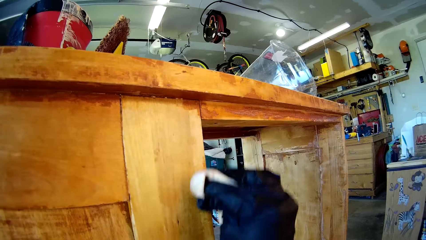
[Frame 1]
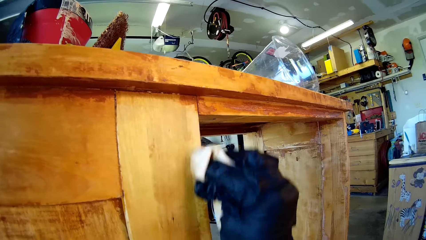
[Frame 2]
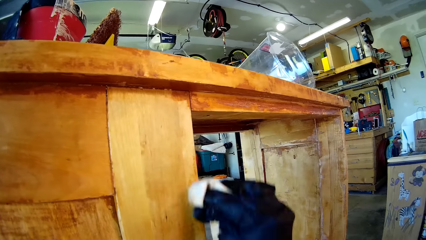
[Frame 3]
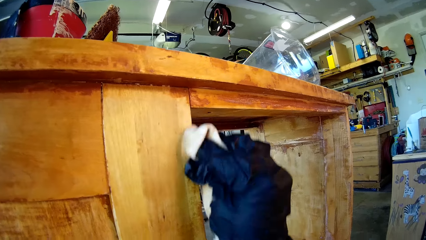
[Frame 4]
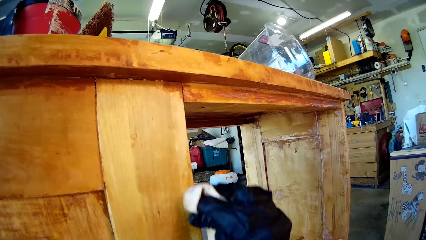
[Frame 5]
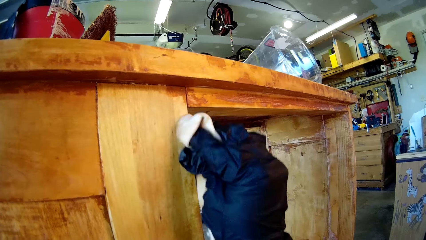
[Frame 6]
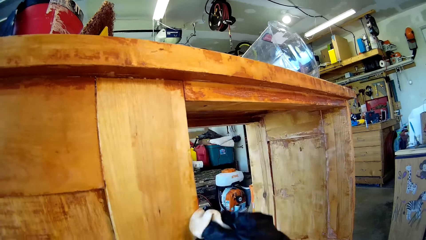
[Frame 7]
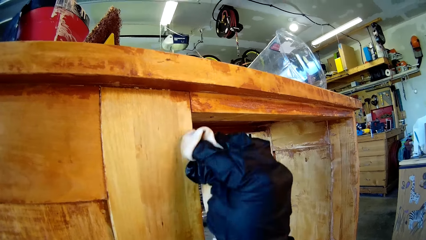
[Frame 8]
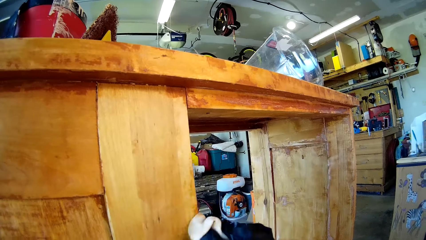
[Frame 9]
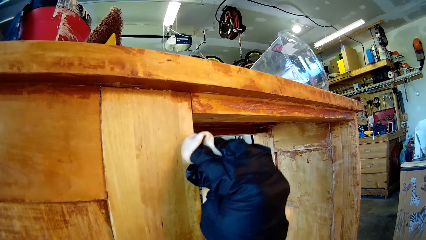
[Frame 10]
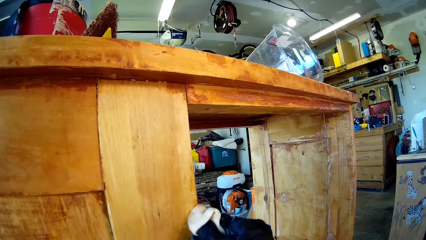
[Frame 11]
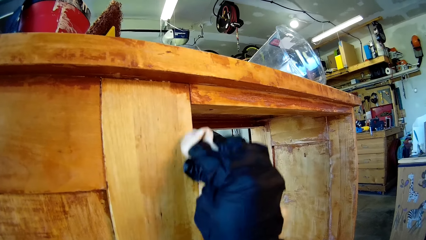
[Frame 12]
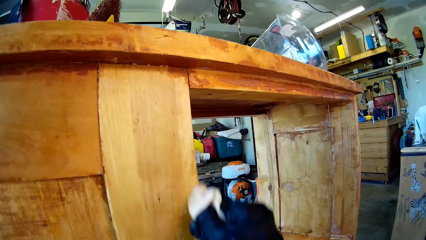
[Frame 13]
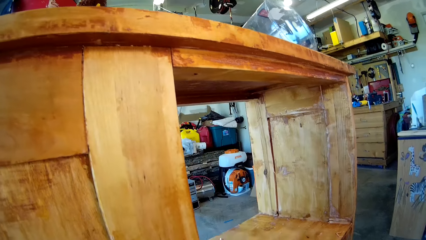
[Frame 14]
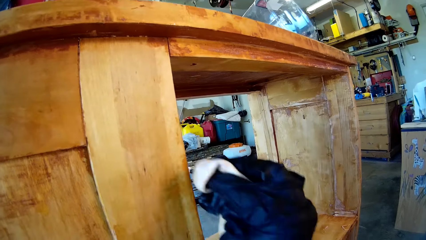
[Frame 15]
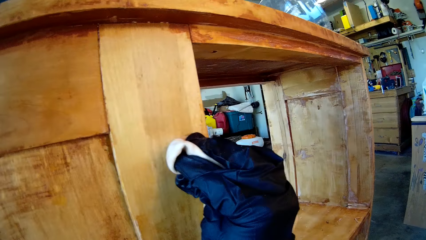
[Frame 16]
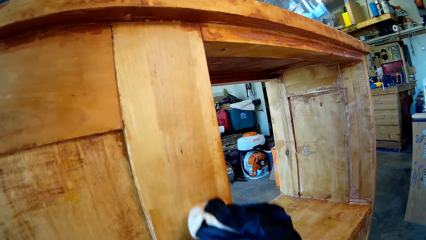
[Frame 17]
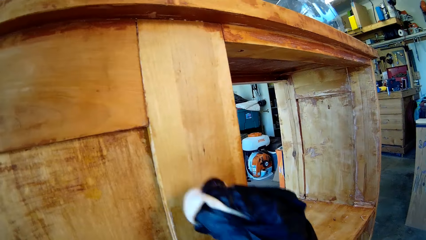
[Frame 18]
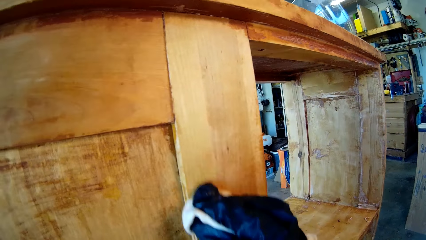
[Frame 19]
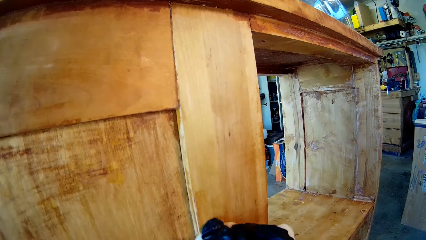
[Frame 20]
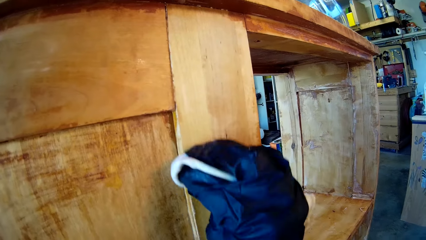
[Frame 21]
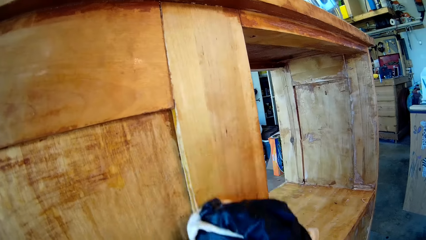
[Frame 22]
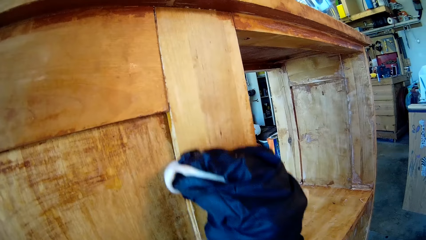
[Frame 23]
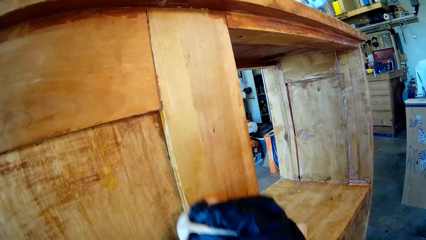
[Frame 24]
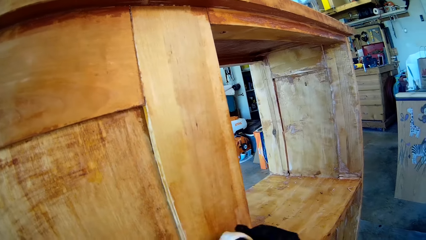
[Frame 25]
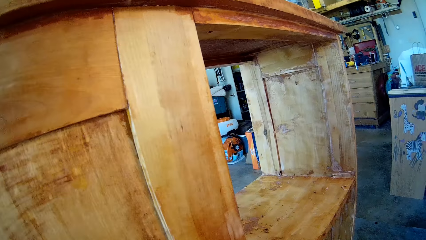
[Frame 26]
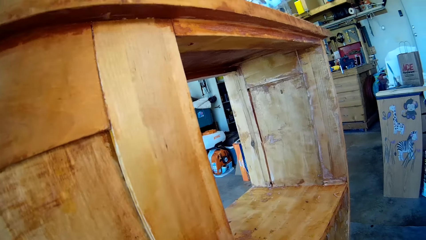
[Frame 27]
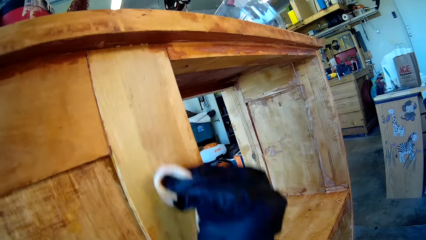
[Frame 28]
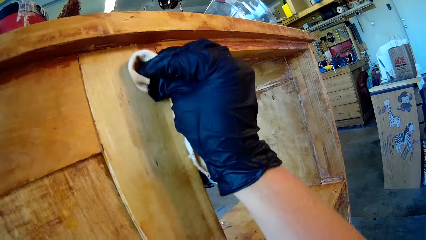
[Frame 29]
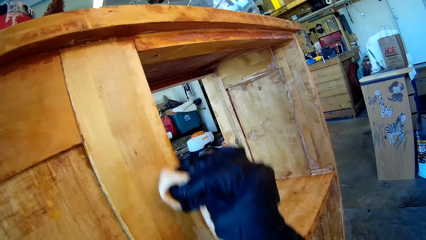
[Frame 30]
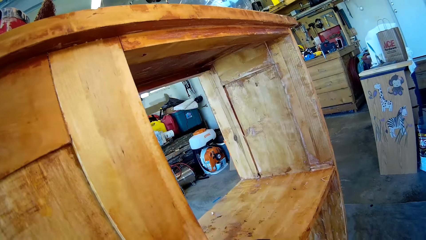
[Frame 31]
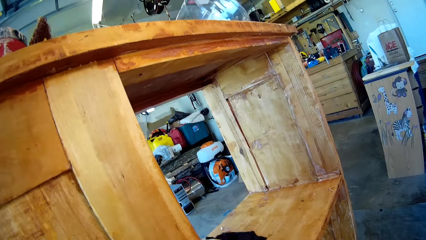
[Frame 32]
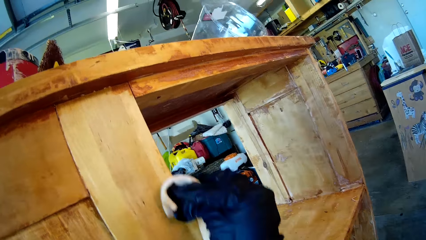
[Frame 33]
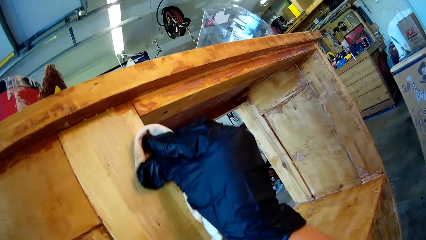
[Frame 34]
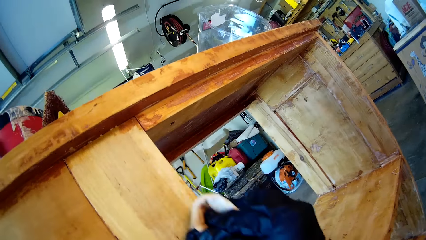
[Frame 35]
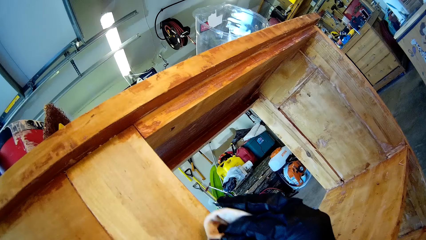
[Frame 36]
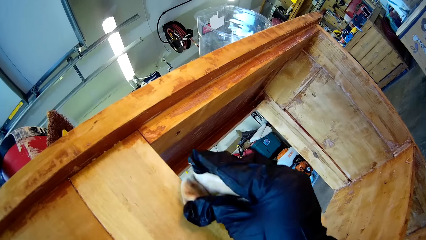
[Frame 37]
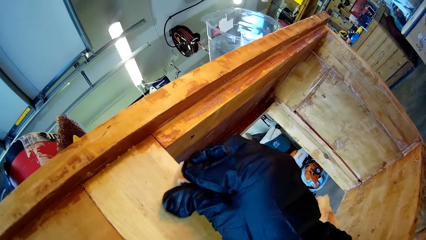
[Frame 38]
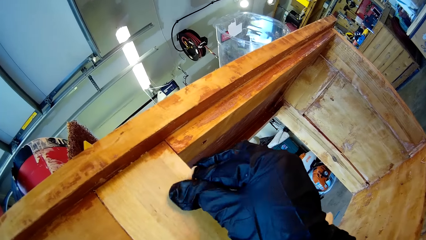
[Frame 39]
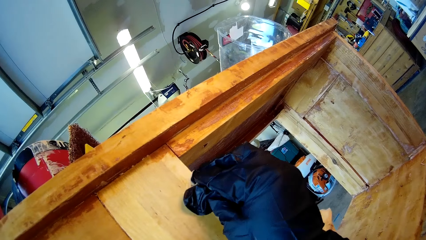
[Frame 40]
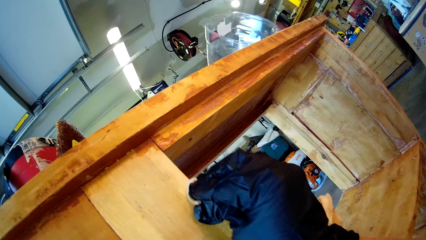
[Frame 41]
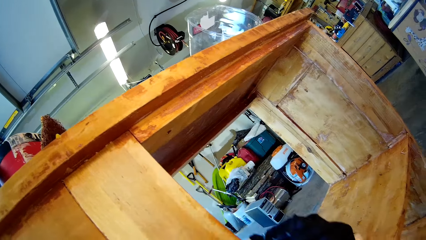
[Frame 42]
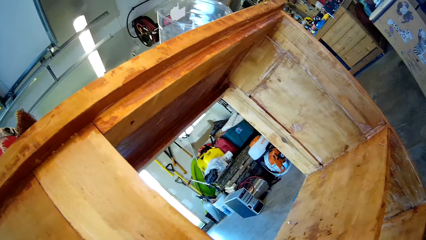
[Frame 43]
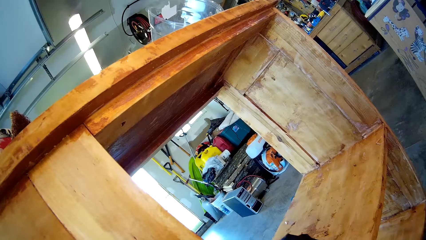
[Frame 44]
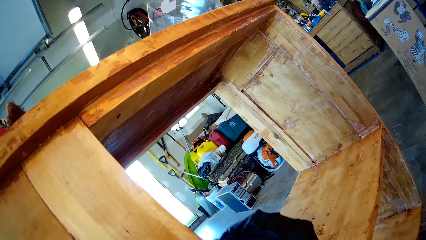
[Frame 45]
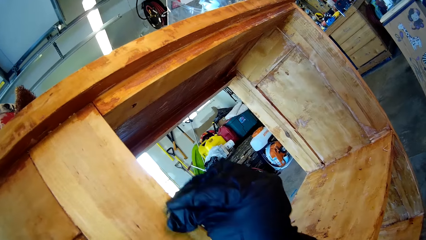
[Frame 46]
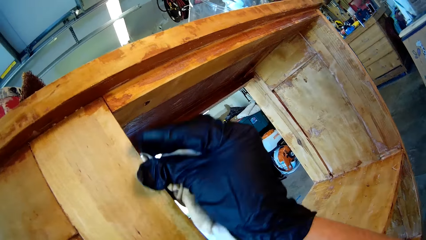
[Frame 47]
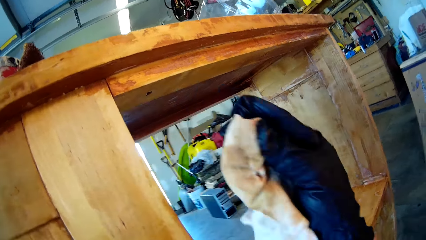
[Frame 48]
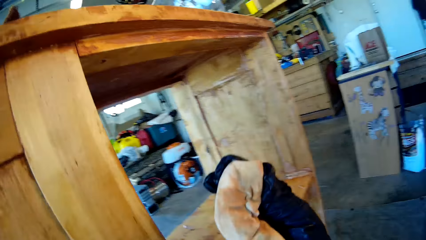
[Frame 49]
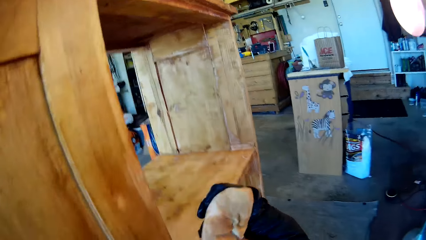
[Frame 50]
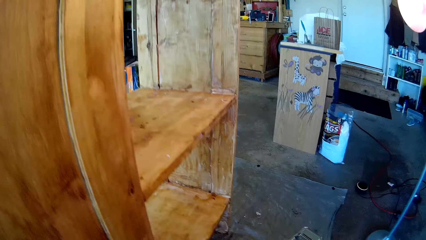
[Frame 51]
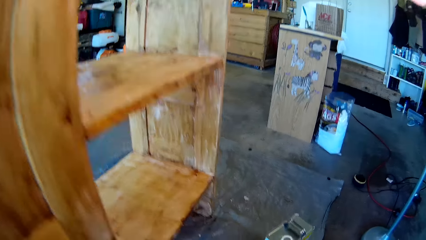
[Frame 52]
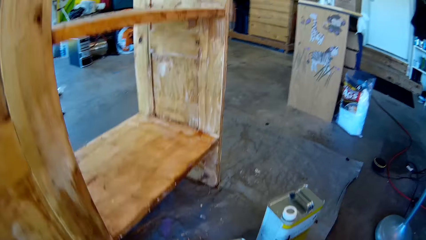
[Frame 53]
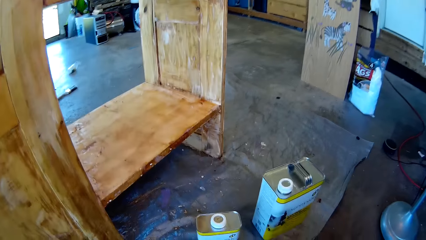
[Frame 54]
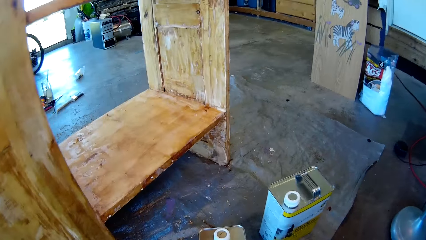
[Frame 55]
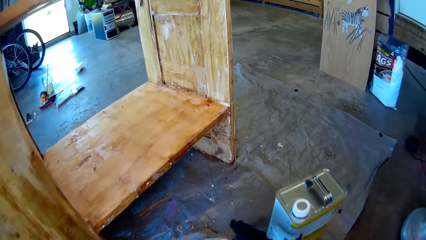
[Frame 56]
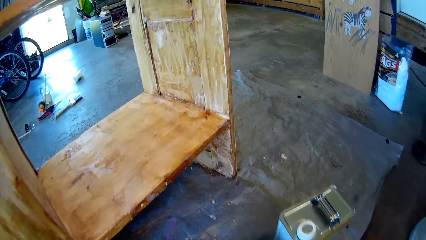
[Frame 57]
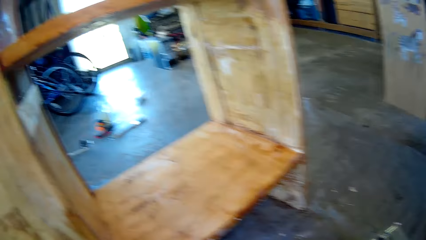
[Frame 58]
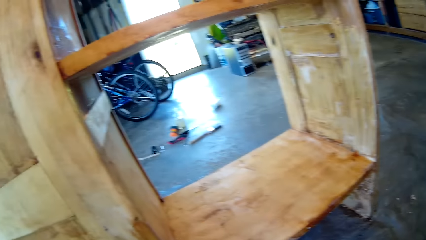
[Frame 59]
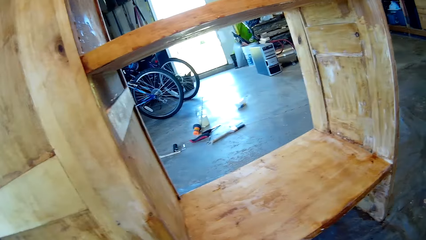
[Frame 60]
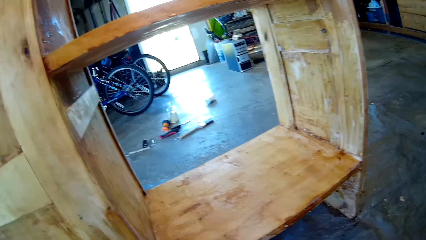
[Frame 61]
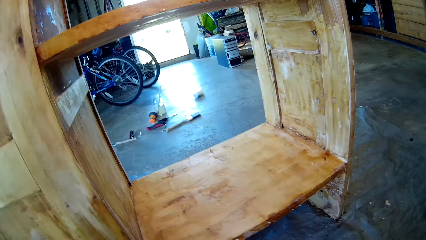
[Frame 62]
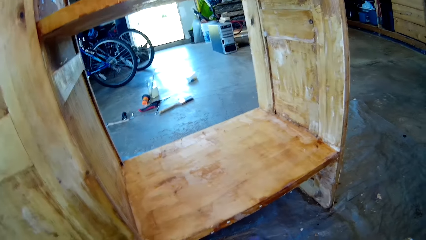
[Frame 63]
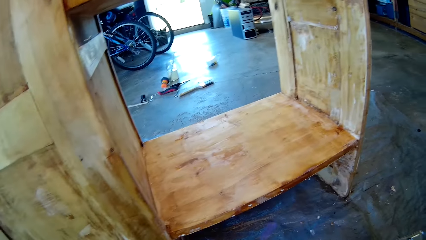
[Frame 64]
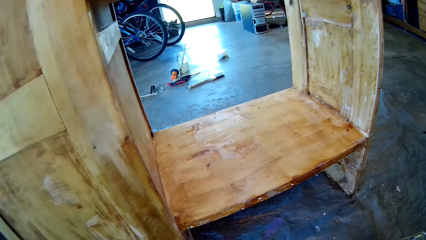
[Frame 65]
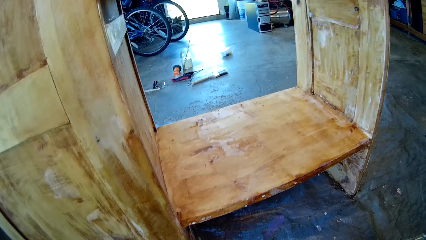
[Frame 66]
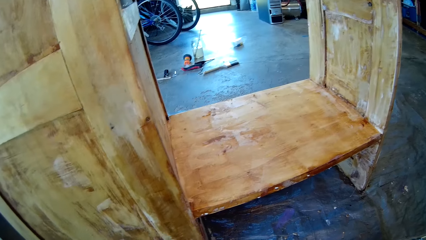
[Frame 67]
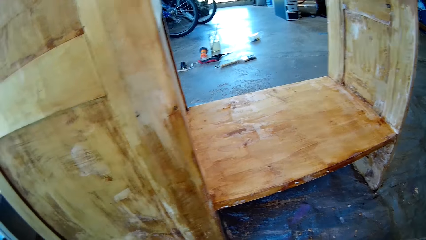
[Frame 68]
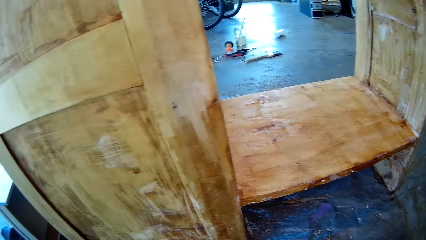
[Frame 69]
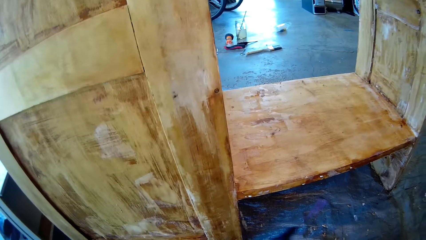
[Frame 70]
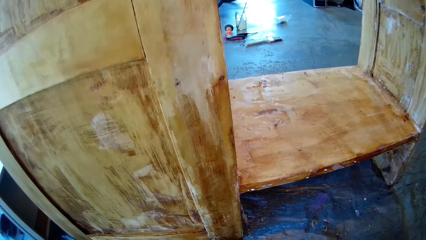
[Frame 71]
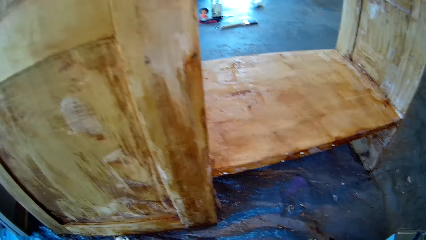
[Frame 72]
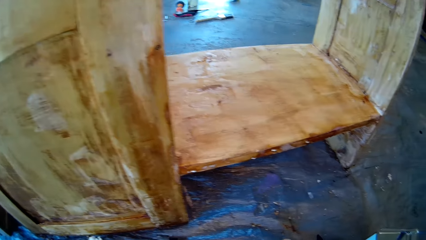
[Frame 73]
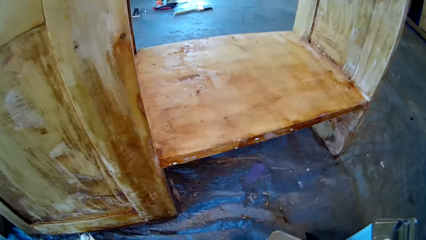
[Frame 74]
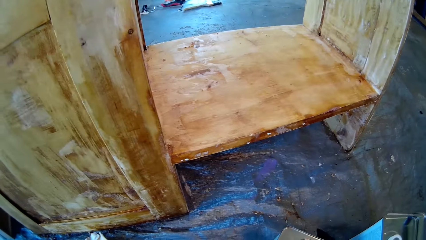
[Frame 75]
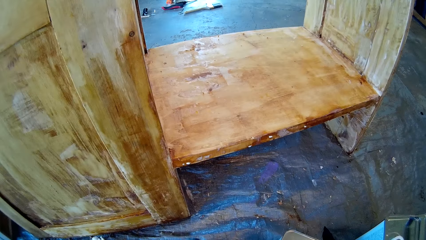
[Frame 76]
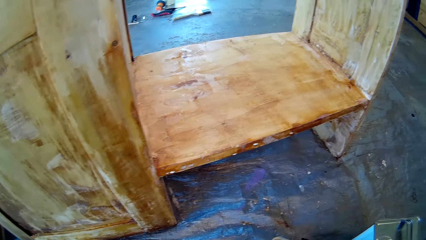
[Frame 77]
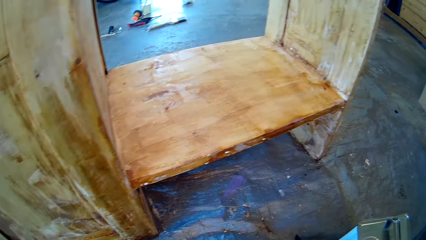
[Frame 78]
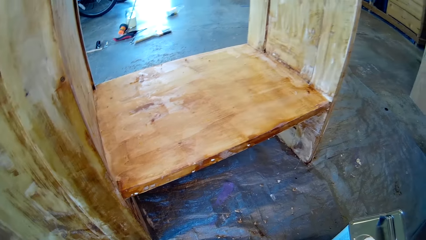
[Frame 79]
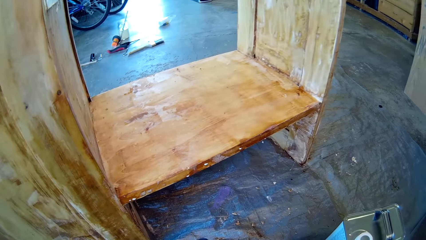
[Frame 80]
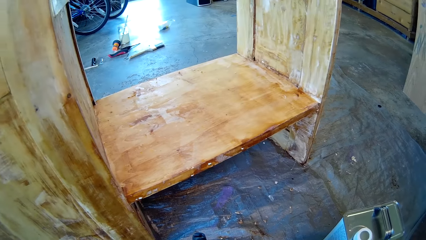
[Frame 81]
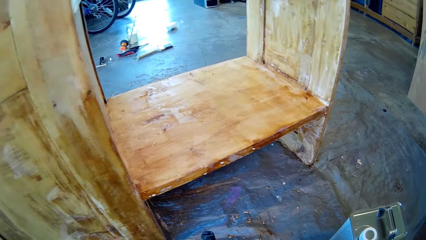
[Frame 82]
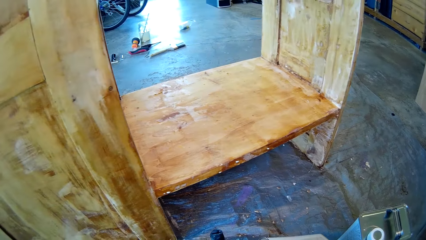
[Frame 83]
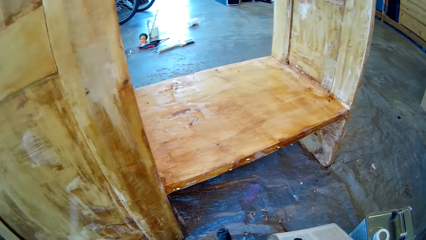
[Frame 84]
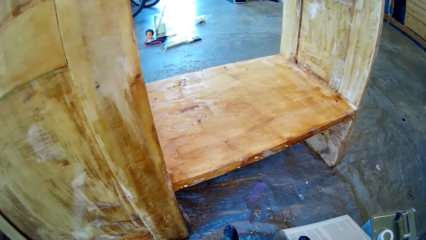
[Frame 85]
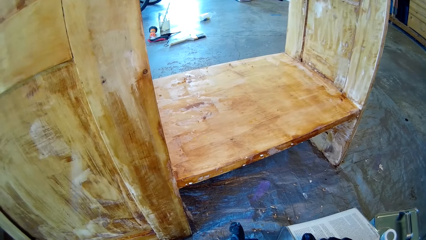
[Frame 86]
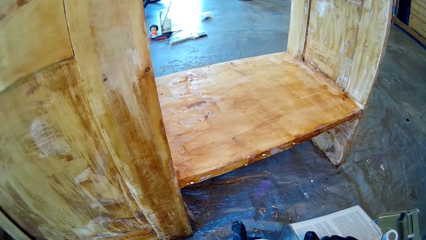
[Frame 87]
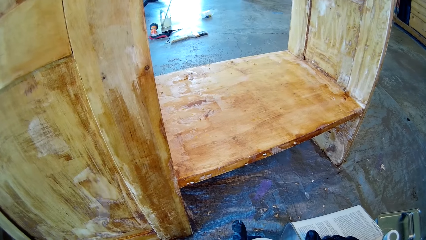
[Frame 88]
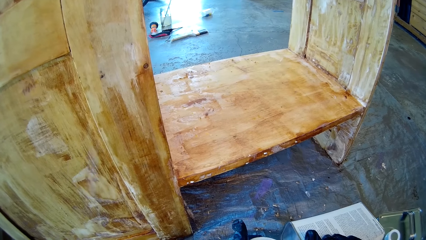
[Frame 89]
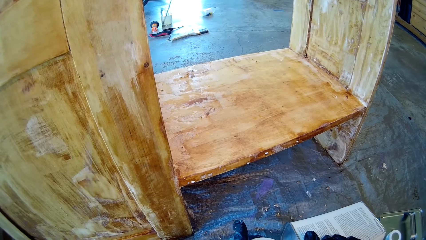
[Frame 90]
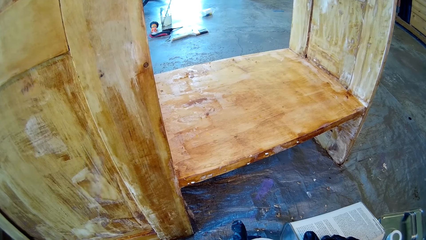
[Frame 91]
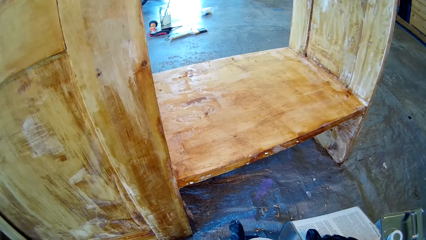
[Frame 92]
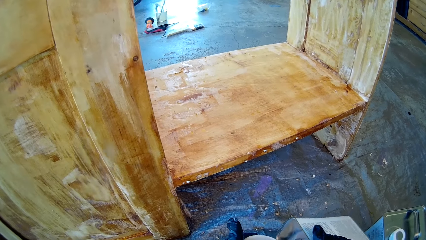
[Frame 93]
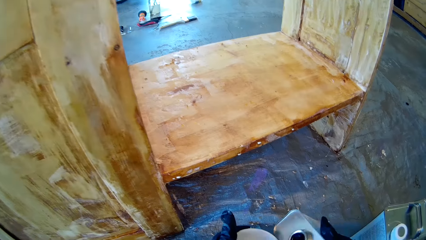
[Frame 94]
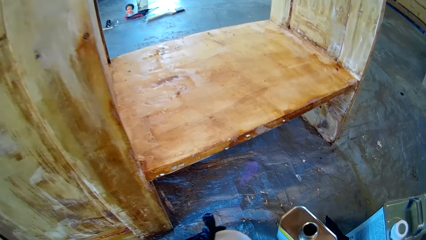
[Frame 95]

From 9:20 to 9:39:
The camera wearer holds an oil can. They apply something on the rug. They pour oil in a bowl.
